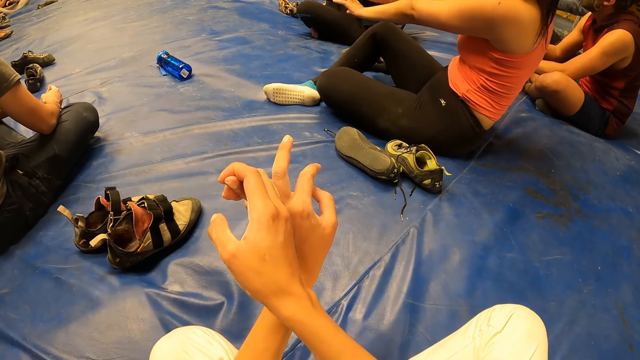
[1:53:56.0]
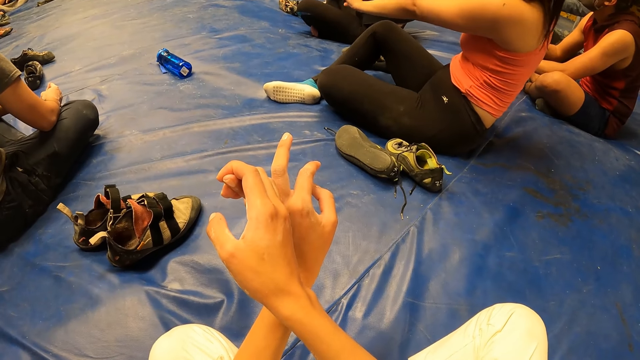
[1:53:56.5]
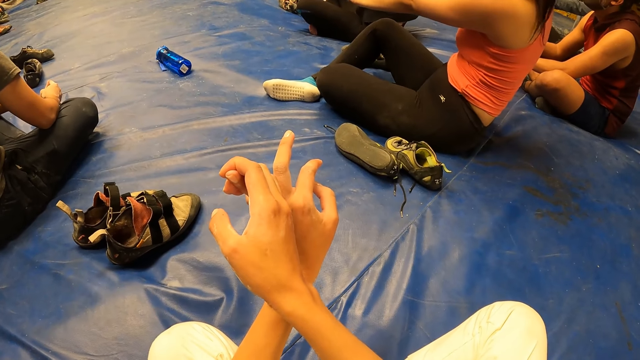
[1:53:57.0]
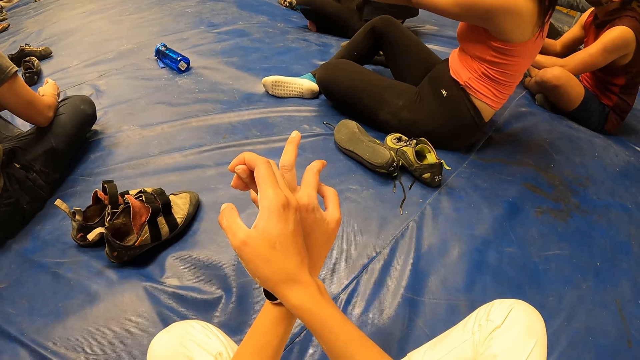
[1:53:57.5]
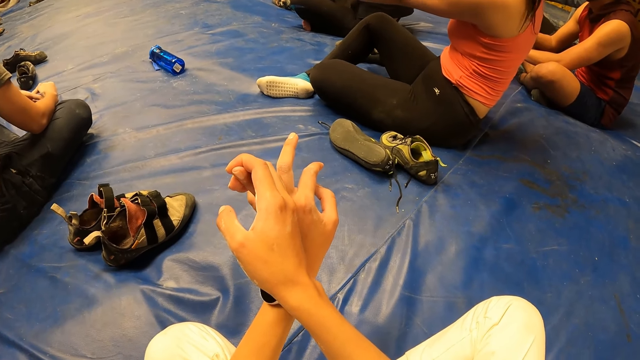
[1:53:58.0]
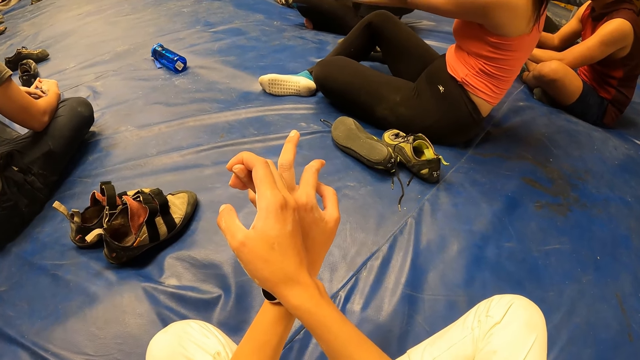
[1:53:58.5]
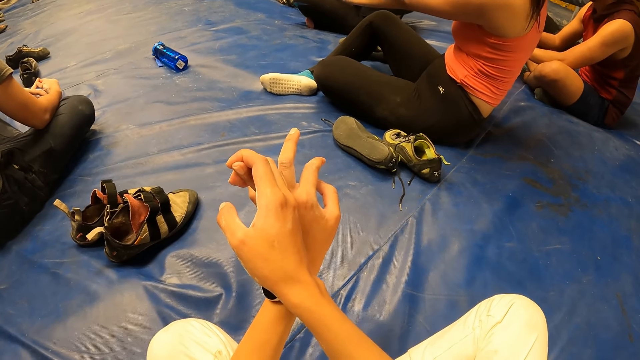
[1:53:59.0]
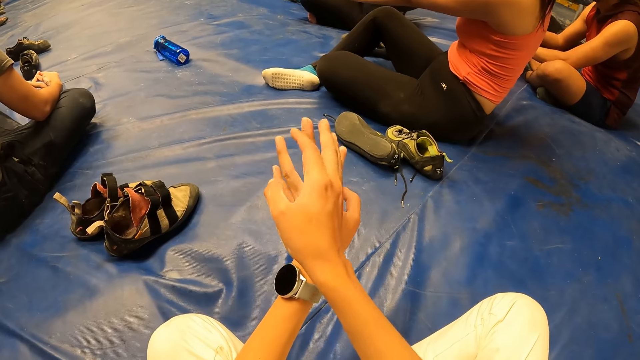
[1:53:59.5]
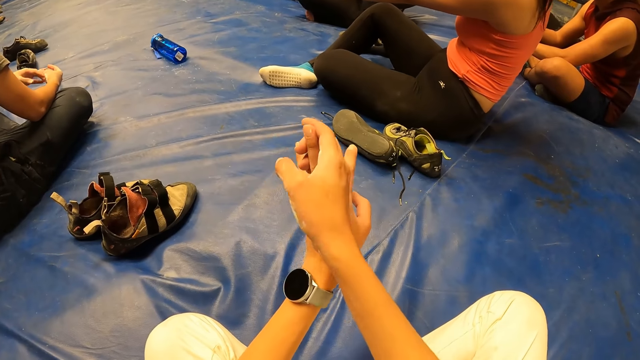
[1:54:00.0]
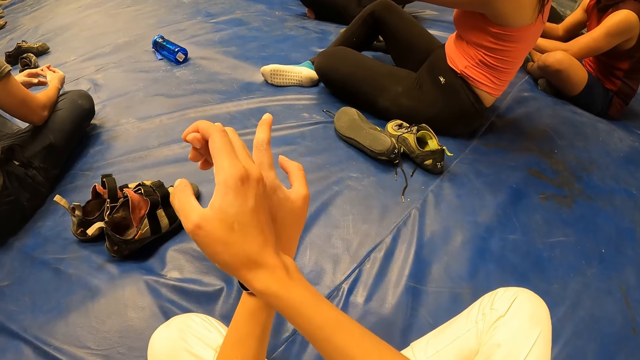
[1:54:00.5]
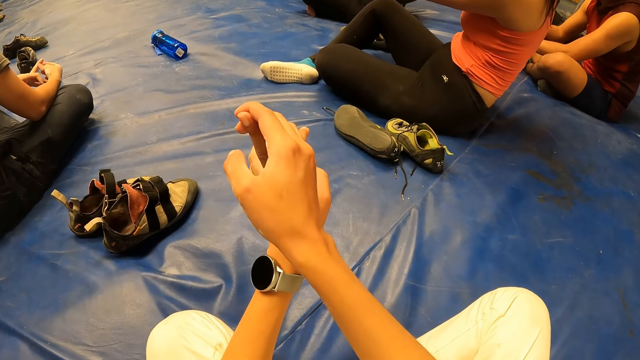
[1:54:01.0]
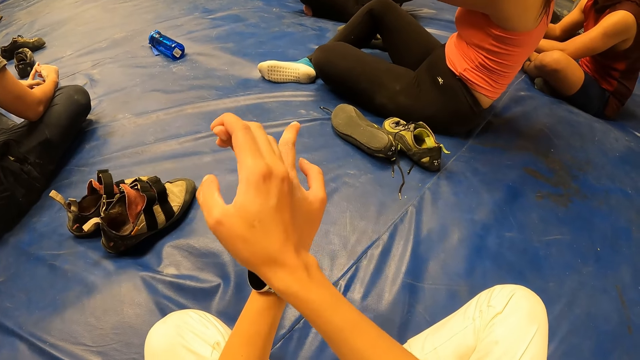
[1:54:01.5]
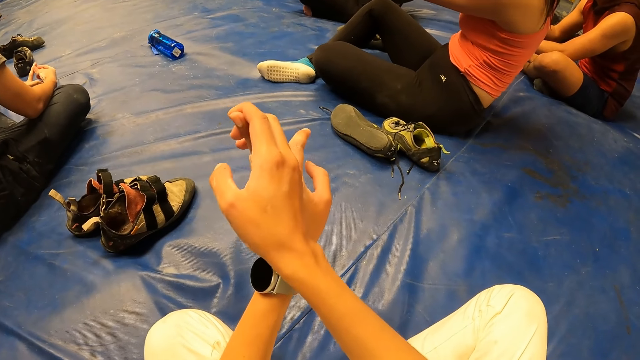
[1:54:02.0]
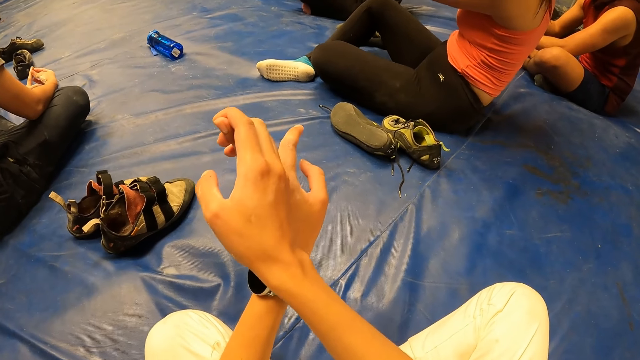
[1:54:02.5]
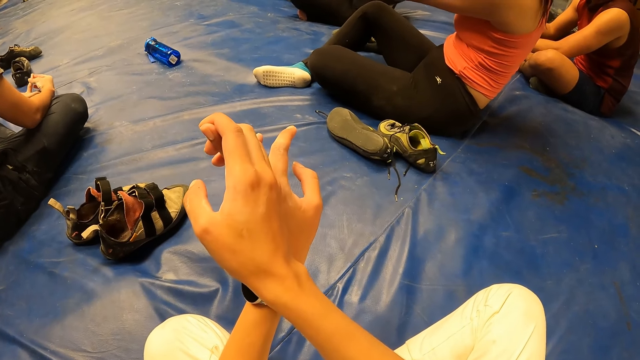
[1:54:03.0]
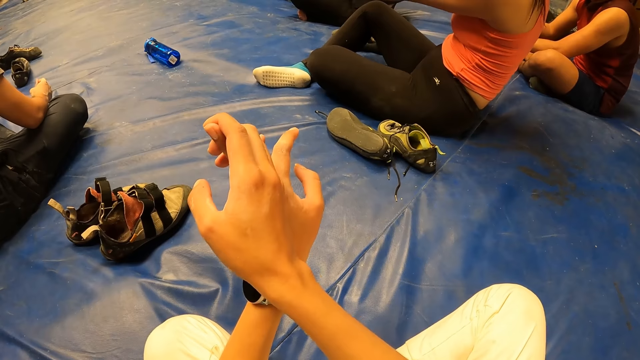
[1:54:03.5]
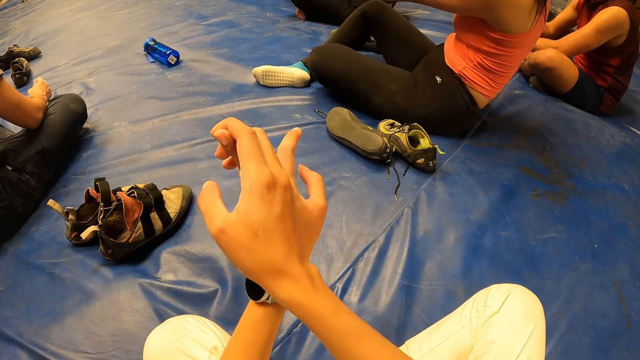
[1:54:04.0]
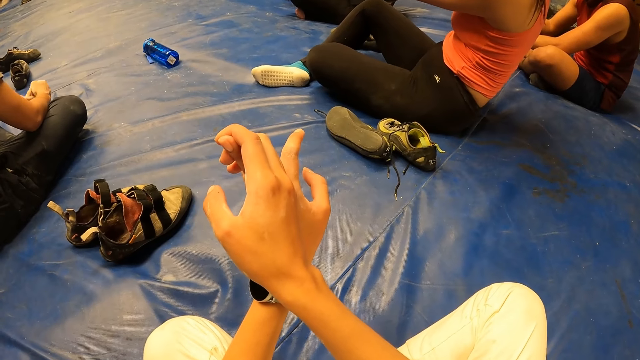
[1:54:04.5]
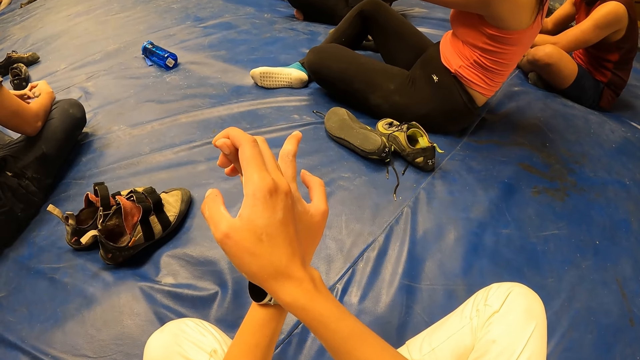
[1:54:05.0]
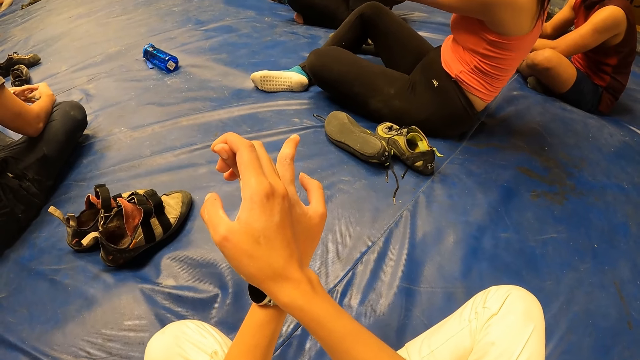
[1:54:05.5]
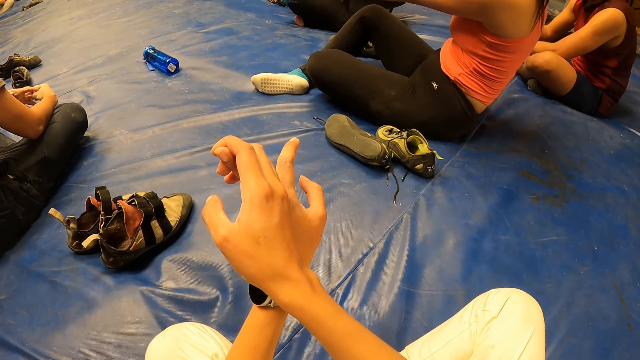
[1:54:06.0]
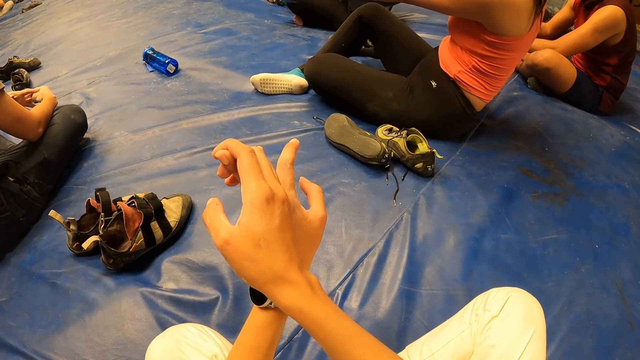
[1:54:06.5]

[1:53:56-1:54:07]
The camera wearer takes his right hand off his left hand. He stretches his left middle finger with his right hand. He moves the left hand.

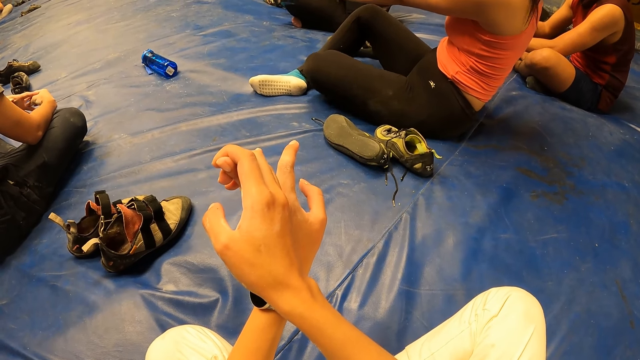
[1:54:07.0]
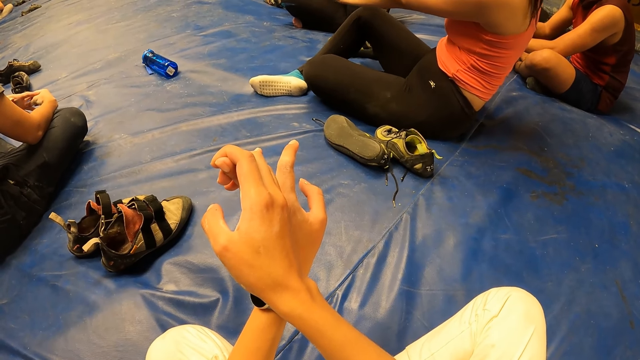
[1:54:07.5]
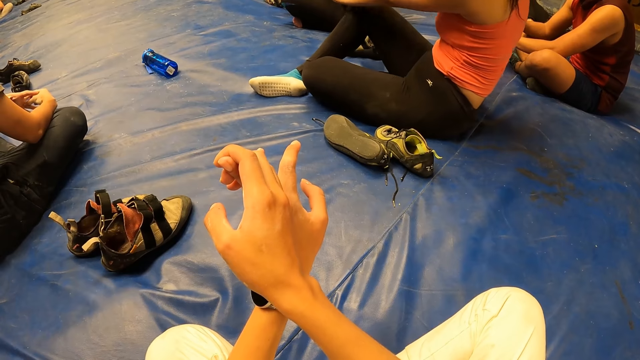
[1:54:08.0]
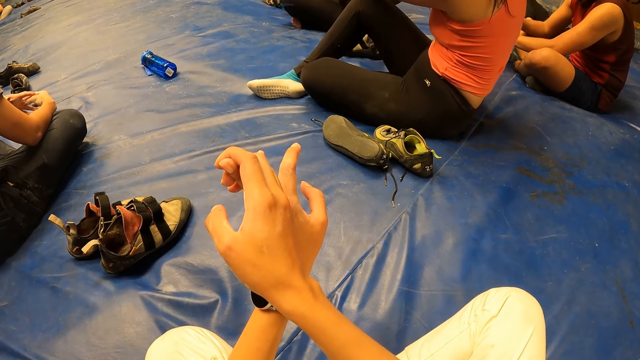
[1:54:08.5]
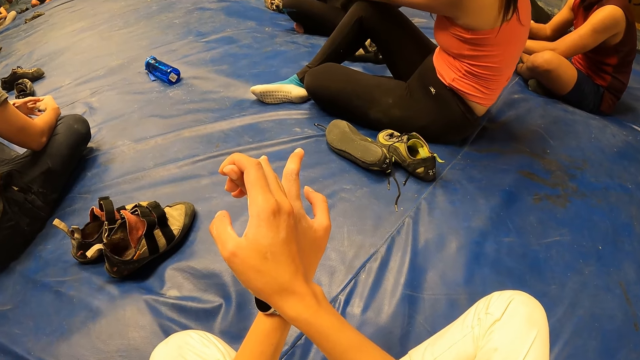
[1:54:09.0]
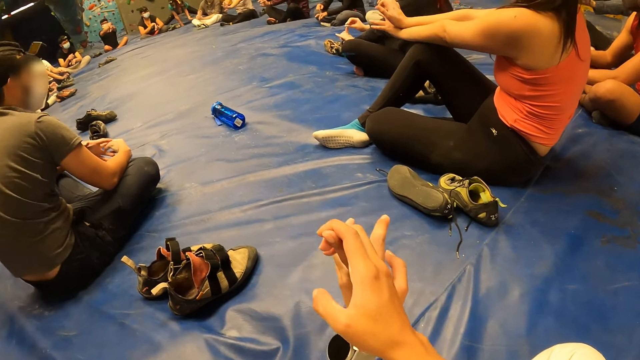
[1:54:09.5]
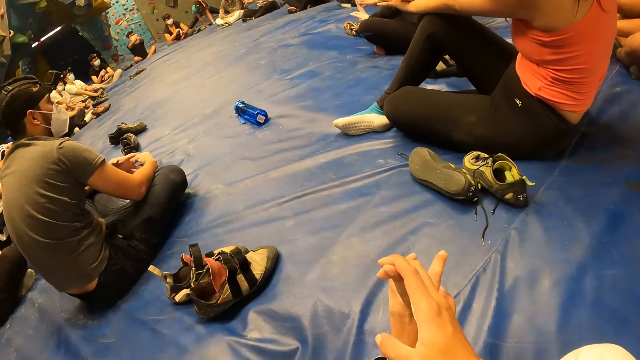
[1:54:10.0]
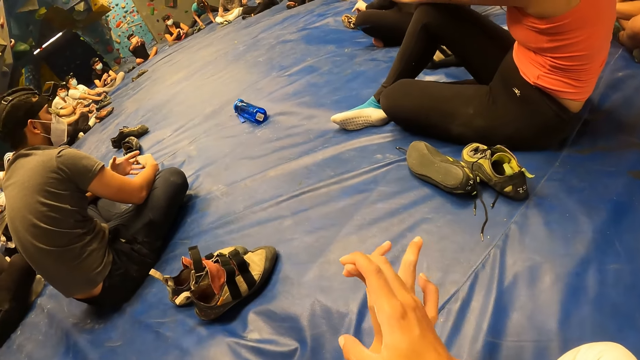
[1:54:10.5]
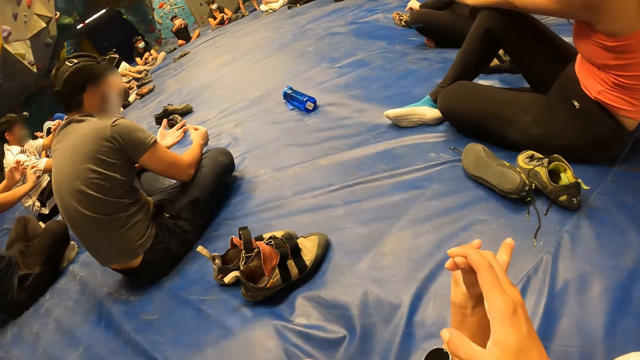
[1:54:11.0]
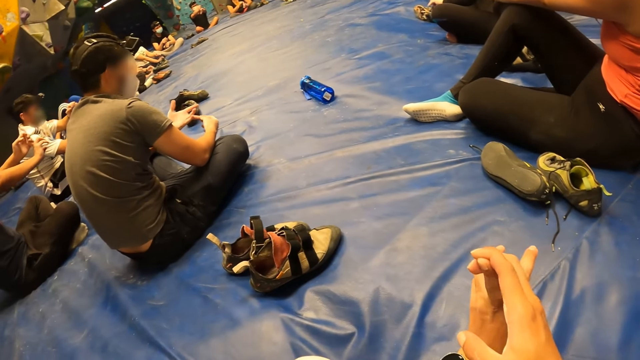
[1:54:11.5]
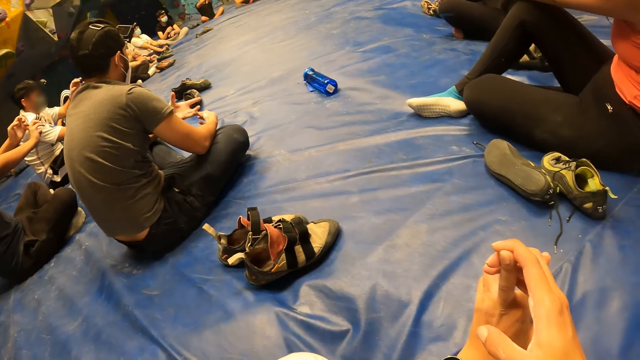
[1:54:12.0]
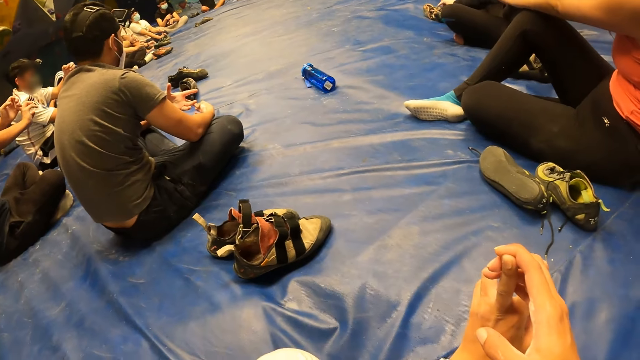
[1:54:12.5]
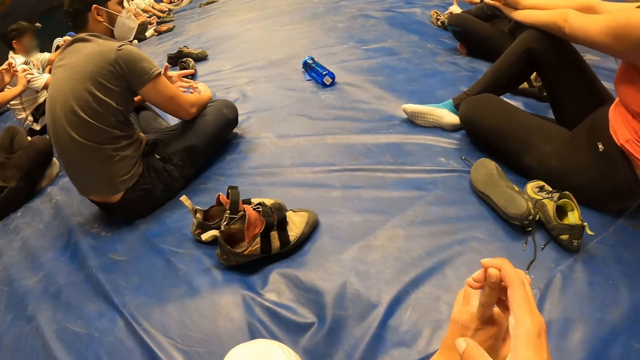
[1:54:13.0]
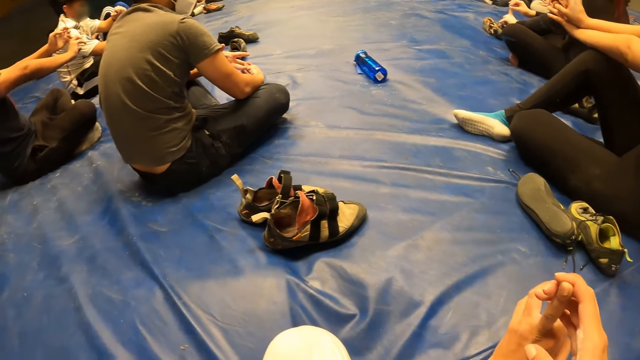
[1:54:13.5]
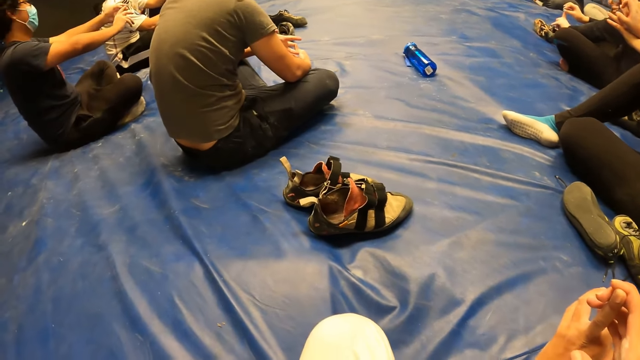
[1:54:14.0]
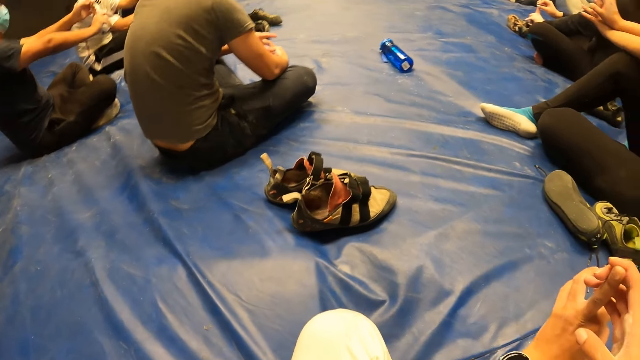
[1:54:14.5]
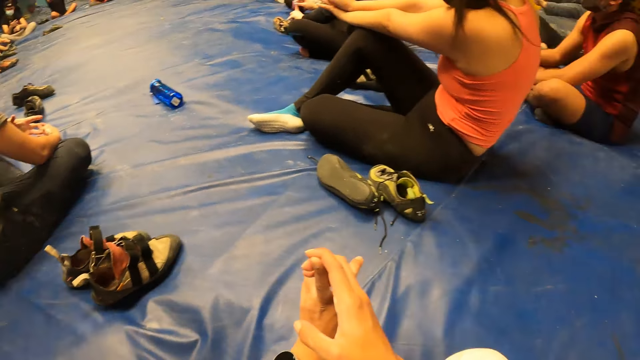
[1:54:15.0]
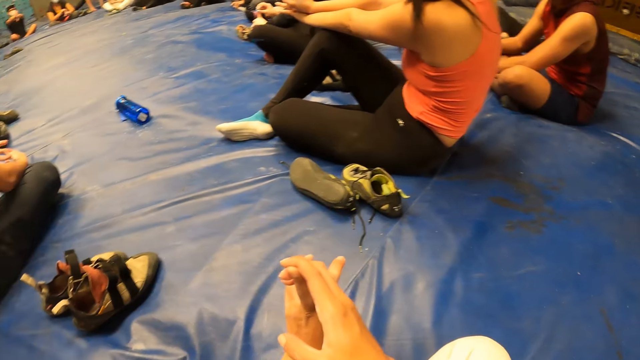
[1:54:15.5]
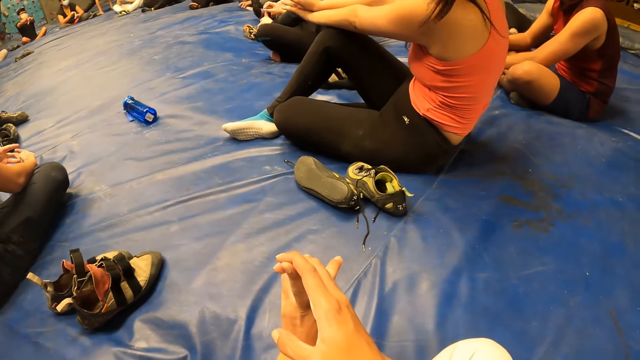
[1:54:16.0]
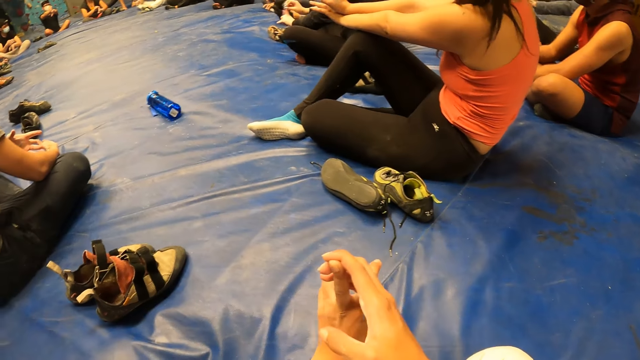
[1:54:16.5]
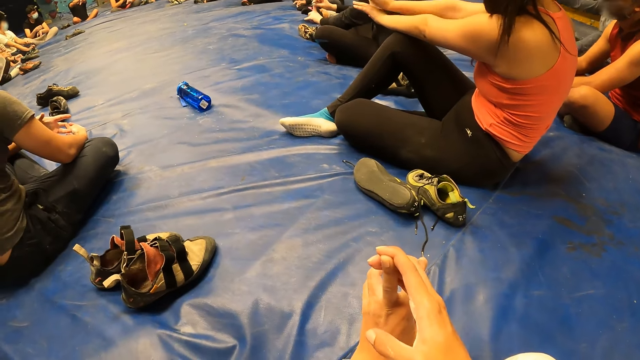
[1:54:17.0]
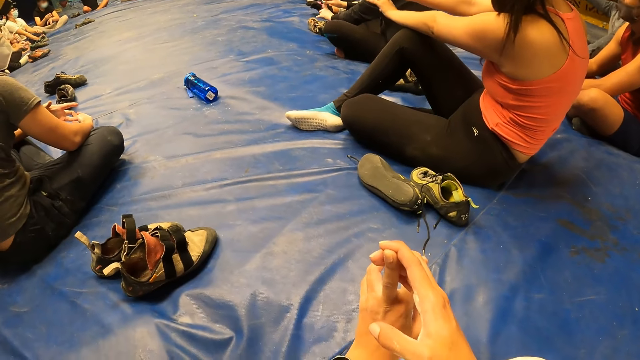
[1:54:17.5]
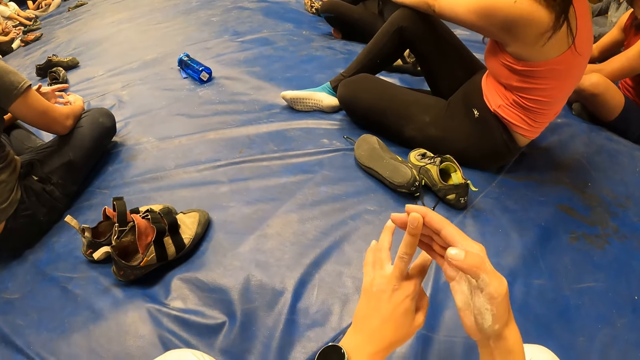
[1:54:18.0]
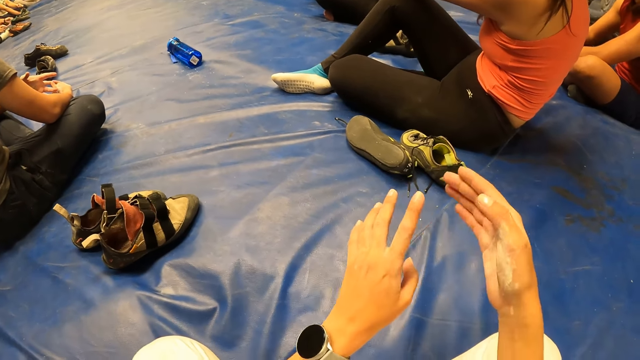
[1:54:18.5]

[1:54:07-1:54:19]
The camera wearer looks around and pulls the left hand finger. He looks around and pulls the left hand finger. He takes his right hand off his left hand.
